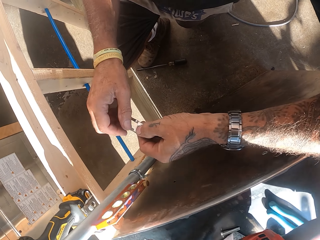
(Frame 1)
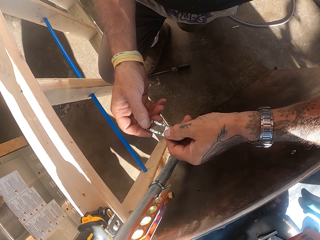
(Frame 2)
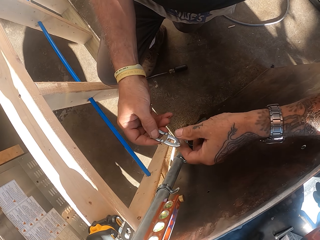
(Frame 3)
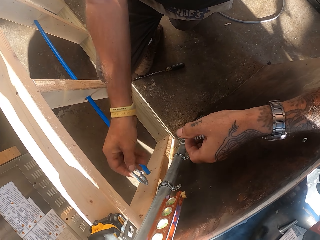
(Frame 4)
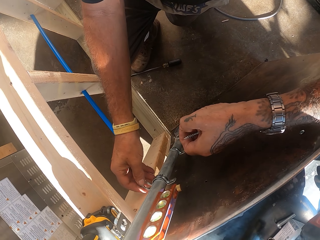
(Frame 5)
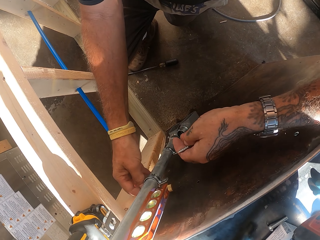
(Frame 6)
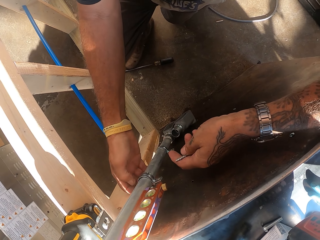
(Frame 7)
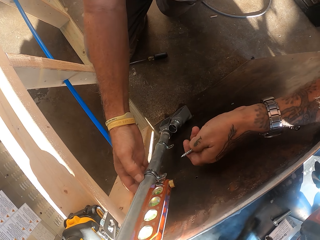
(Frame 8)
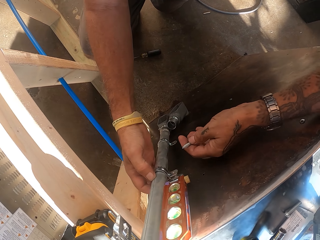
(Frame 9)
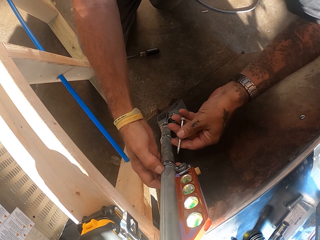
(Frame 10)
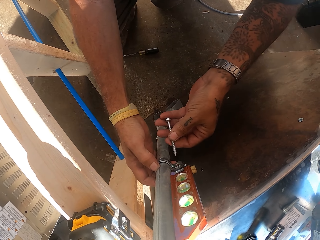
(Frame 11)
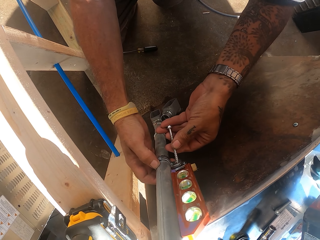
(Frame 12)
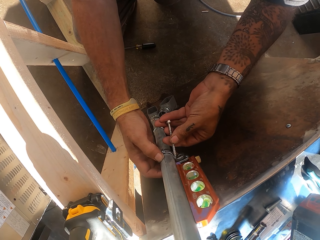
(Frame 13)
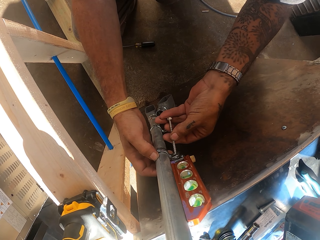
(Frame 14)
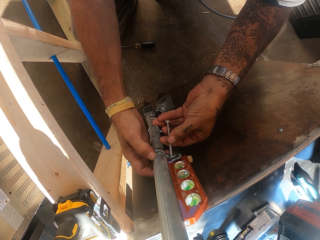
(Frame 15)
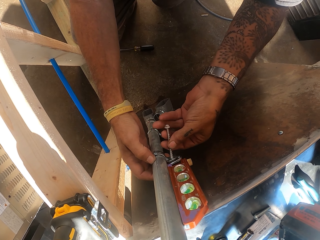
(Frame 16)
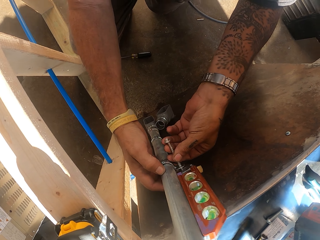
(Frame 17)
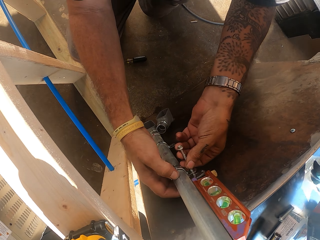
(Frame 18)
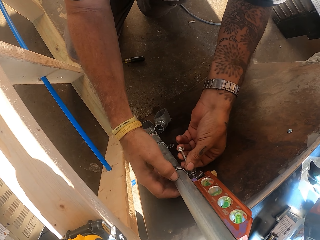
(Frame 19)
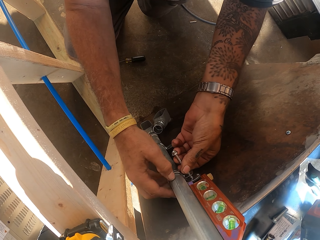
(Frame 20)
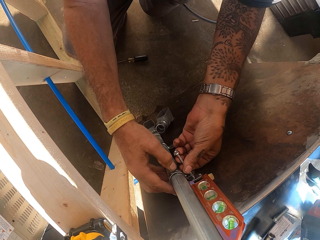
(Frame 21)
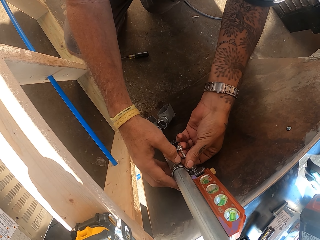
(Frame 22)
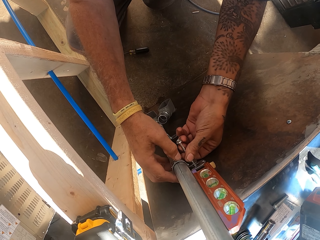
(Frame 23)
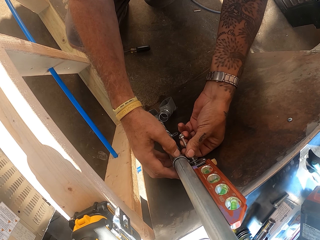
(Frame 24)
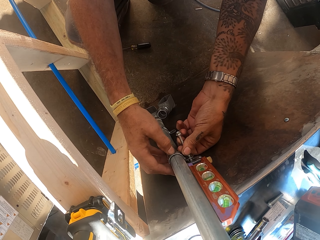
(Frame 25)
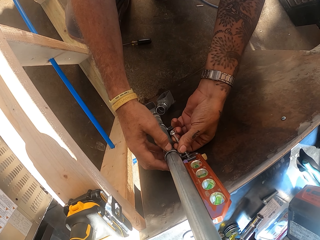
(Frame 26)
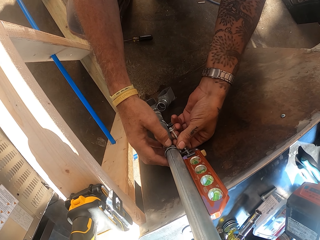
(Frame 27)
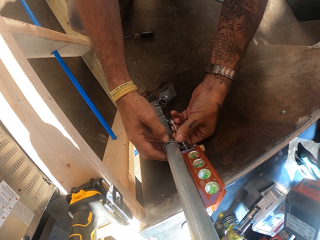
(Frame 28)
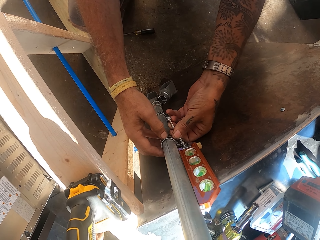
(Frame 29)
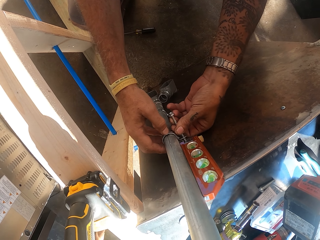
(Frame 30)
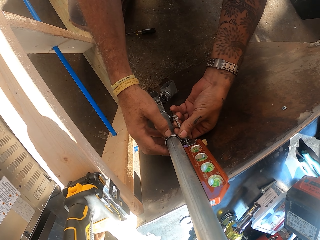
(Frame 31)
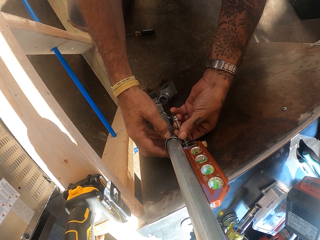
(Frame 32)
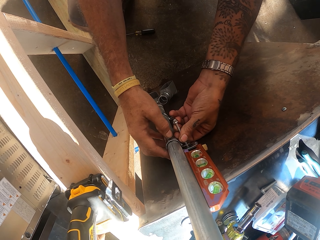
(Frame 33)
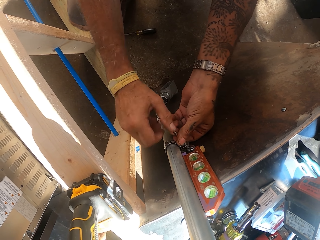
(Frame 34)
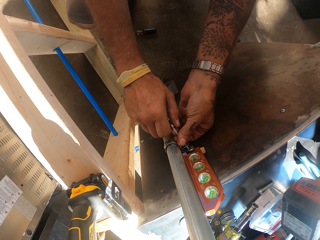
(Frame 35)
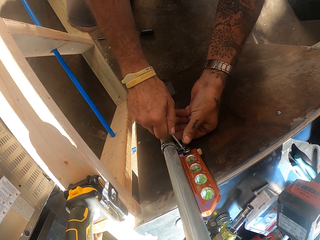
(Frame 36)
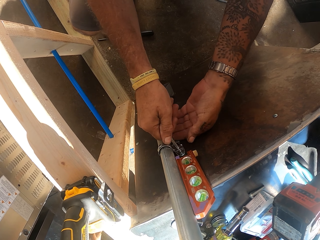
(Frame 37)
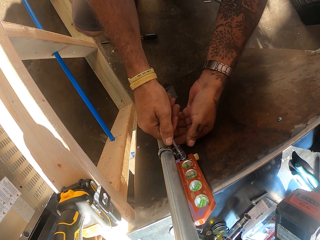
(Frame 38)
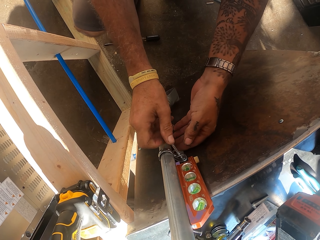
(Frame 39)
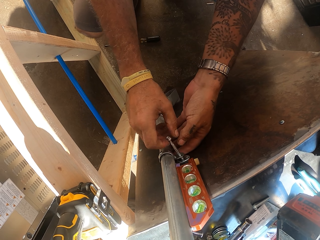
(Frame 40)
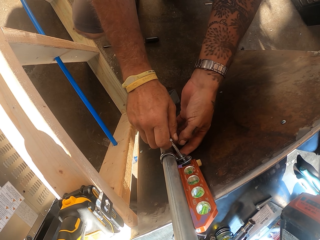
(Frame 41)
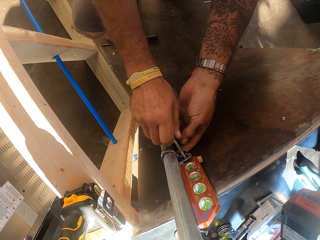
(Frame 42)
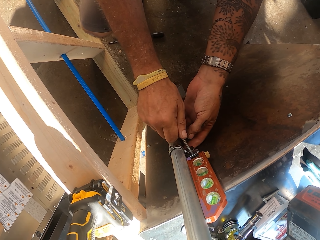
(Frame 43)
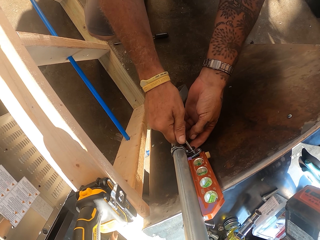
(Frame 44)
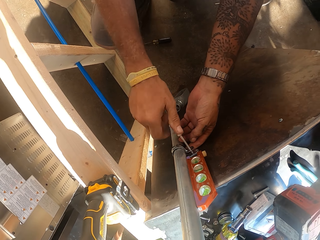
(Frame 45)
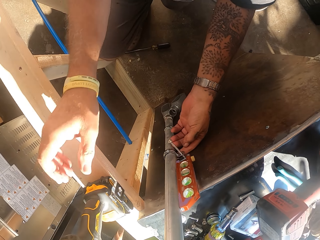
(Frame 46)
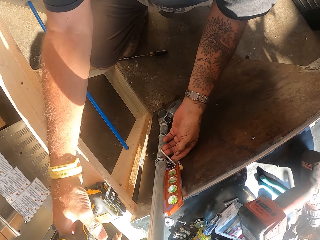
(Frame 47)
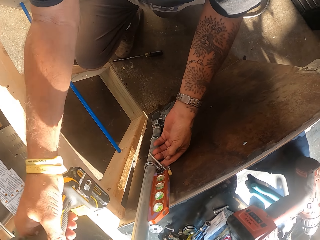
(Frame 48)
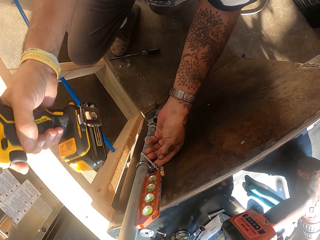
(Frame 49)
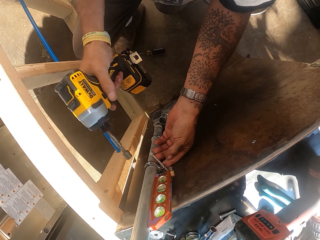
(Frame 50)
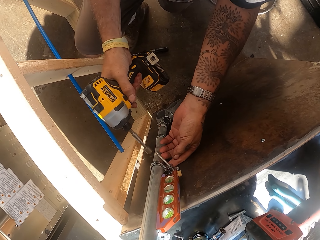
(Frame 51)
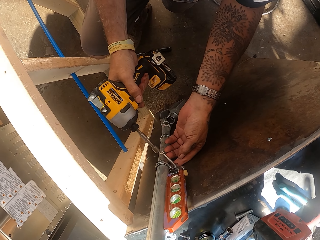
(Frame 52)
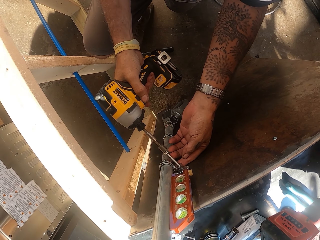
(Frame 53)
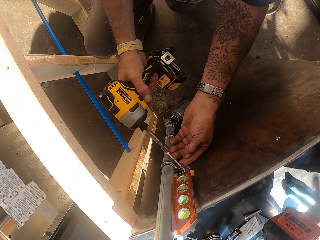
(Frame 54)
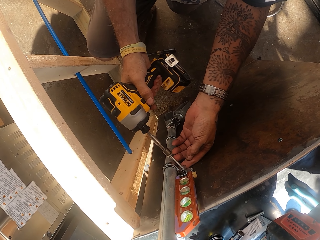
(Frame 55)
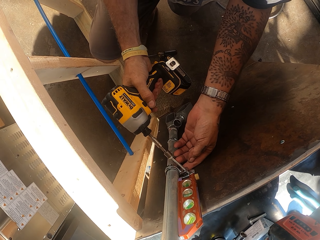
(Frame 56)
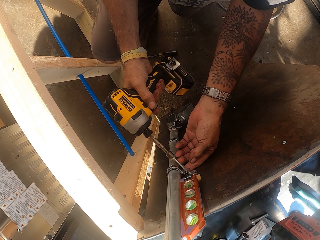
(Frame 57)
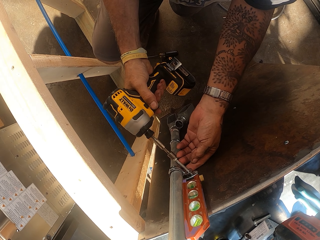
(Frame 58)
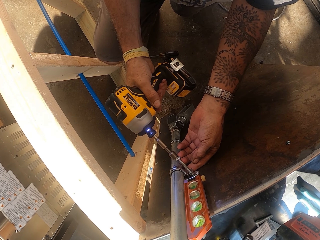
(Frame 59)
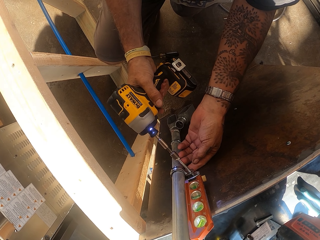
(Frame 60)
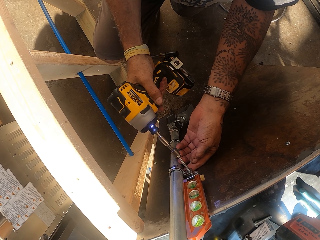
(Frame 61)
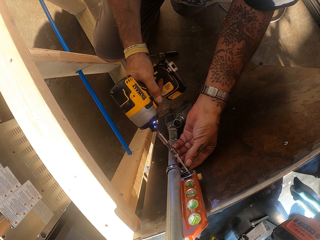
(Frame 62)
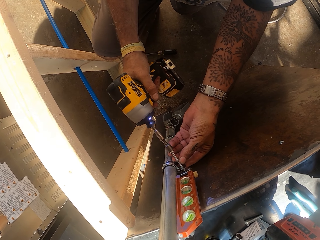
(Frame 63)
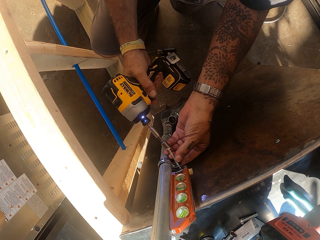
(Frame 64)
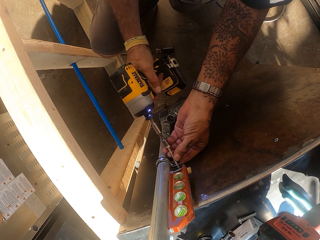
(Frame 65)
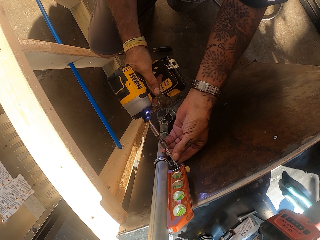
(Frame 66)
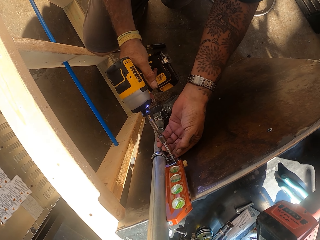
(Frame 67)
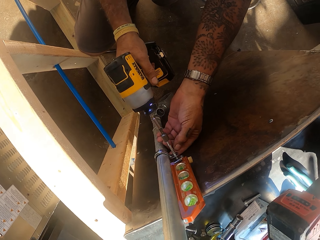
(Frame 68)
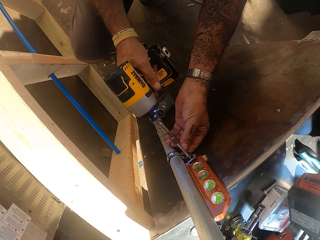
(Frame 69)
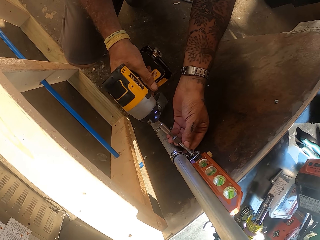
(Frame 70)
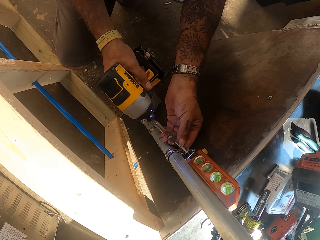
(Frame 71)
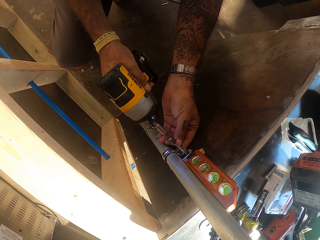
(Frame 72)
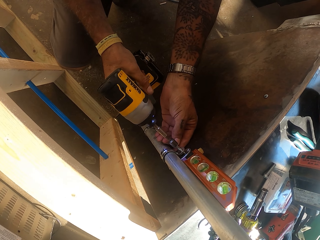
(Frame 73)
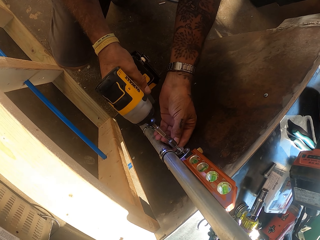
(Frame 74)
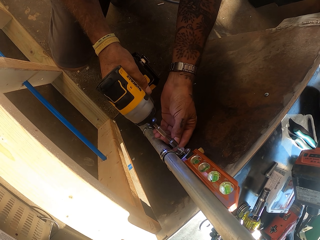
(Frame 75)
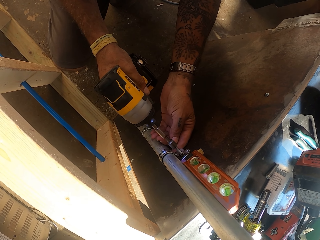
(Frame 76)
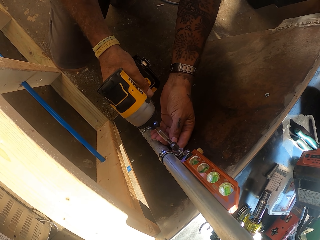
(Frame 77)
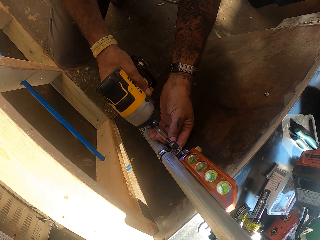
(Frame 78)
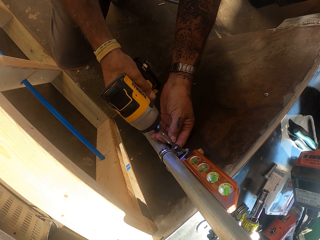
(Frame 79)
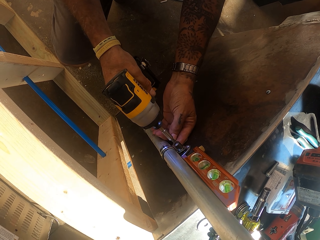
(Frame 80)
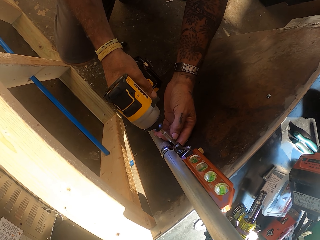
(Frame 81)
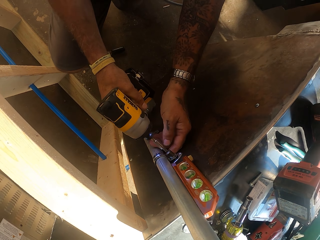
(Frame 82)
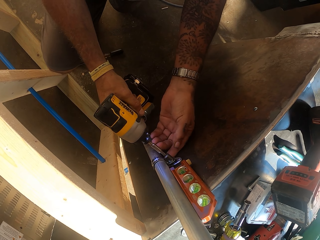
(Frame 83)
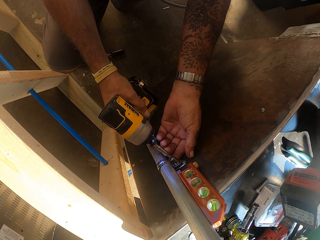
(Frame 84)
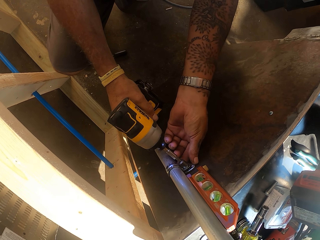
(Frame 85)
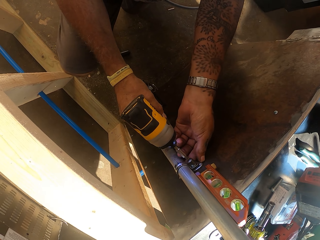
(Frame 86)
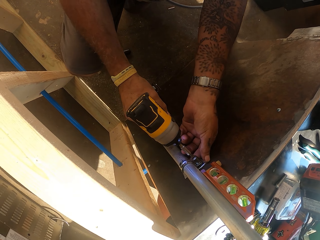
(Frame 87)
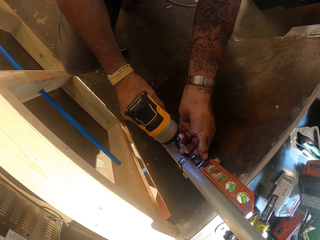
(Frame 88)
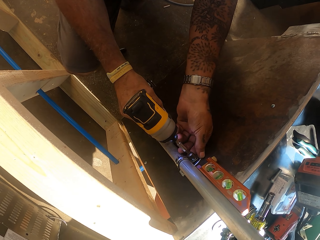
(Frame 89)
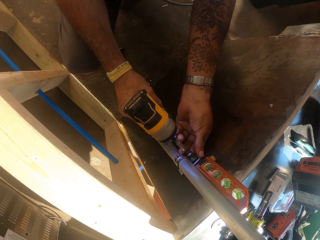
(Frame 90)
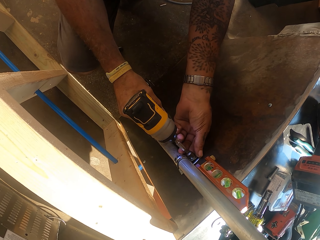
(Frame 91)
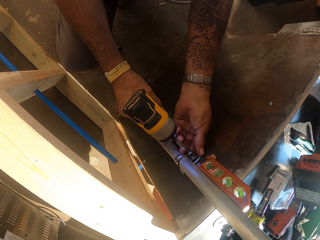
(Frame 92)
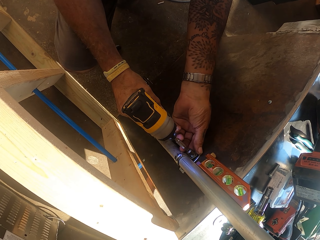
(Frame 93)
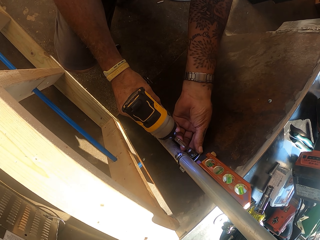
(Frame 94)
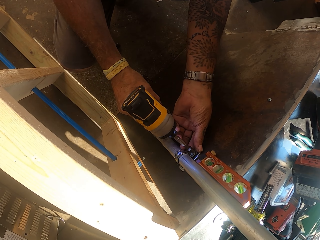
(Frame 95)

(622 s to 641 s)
The camera wearer fixes a metal clamp on the metal pole. They fix a screw in the metal clamp. They adjust nuts. They pick a drill from the counter. They hold the drill. They fasten the screw on the metal clamp with the drill. They adjust the nuts.

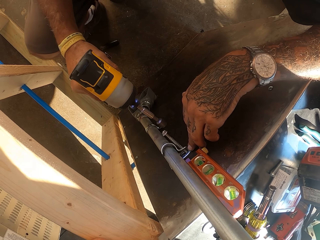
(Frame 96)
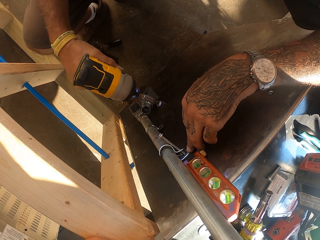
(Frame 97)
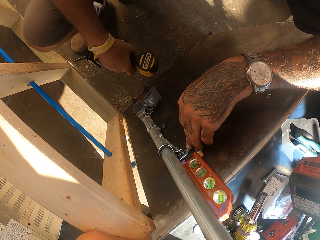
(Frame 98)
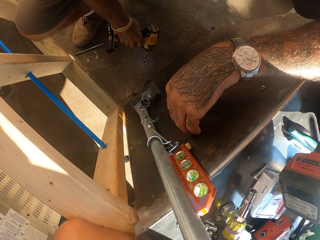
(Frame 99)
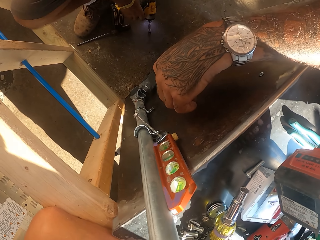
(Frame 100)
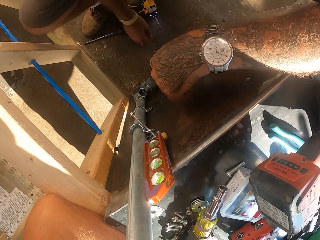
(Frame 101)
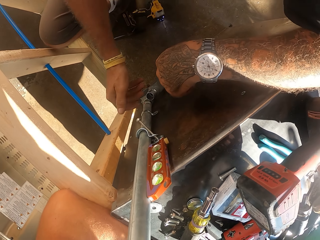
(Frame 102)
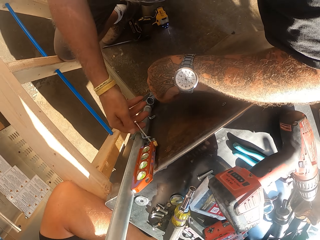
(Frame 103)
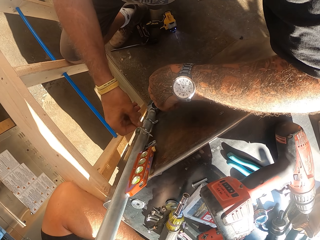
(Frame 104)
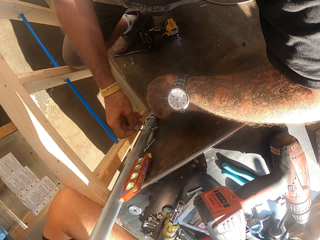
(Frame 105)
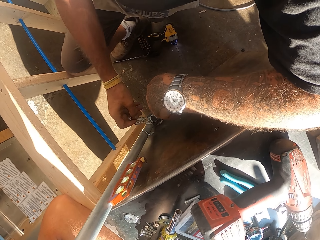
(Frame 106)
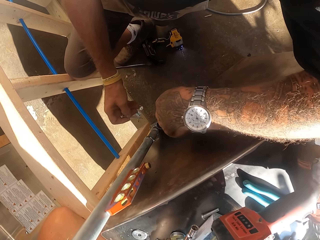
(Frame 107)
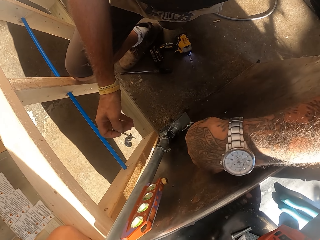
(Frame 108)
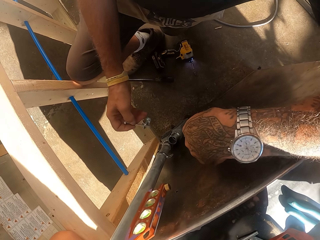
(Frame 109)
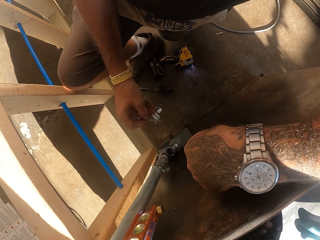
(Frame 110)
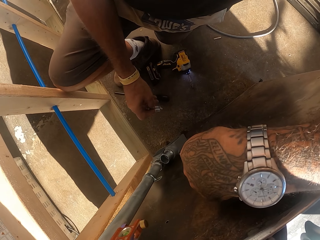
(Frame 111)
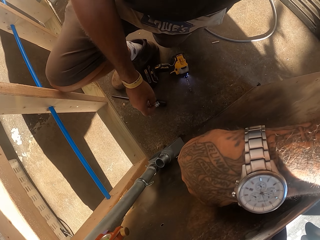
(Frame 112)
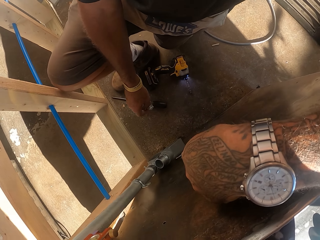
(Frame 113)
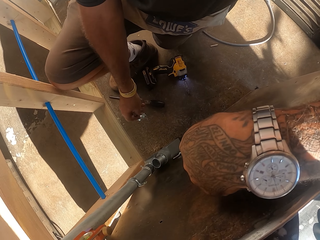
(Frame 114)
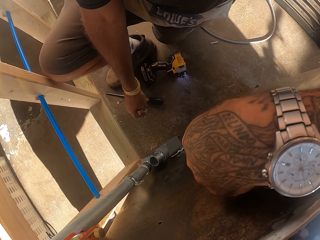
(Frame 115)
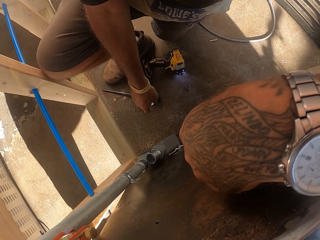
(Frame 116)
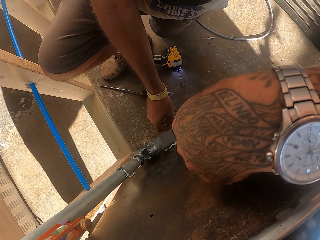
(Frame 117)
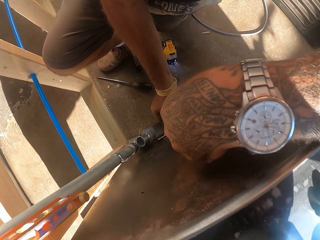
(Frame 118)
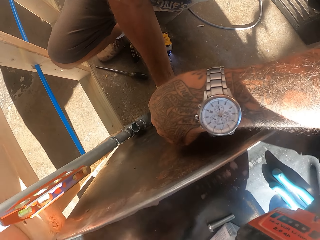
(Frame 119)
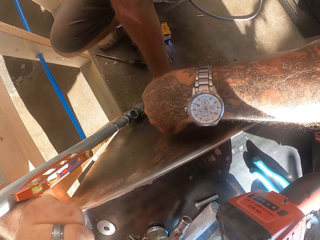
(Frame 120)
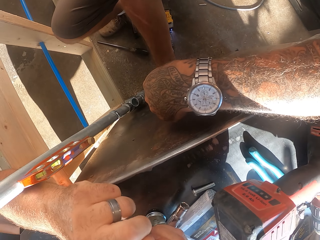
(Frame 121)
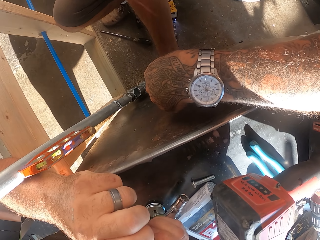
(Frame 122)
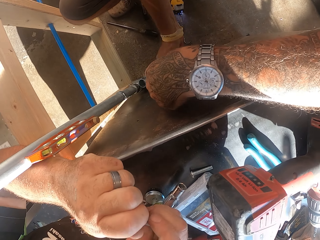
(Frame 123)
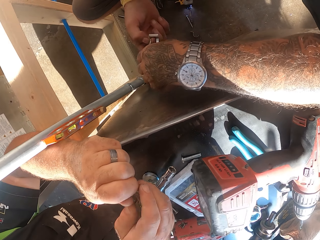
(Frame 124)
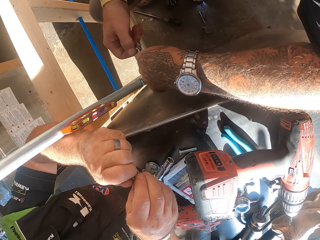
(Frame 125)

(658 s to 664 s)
The camera wearer puts a drill down. They remove a screw from the lumber.
